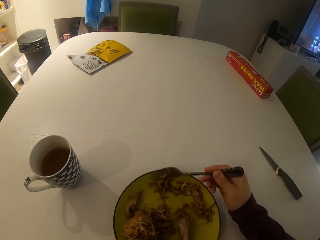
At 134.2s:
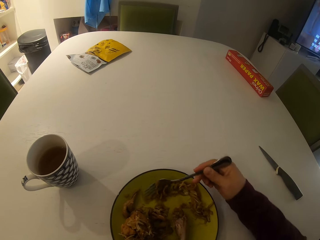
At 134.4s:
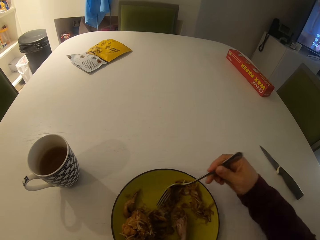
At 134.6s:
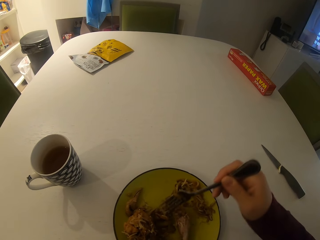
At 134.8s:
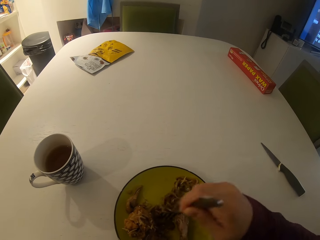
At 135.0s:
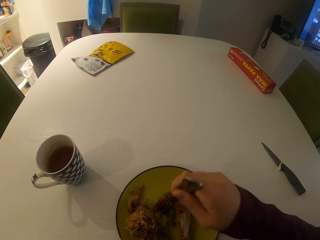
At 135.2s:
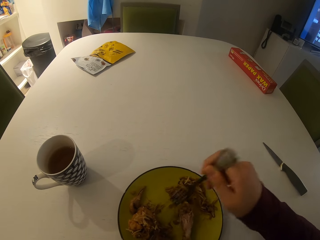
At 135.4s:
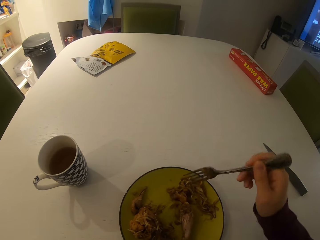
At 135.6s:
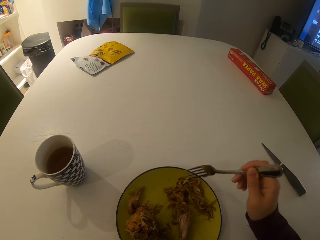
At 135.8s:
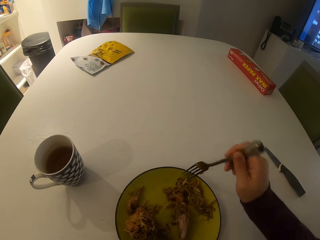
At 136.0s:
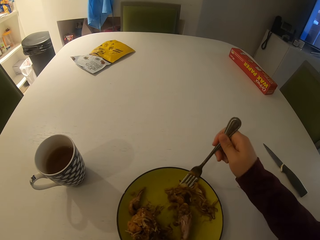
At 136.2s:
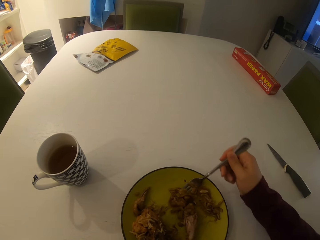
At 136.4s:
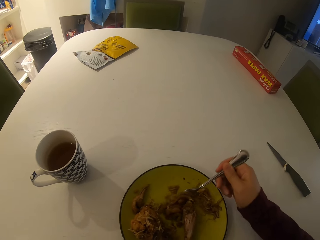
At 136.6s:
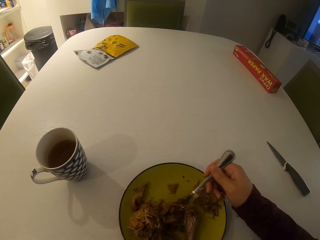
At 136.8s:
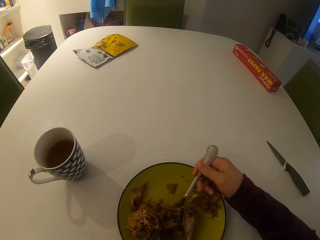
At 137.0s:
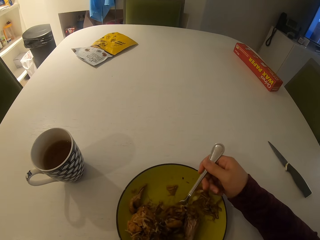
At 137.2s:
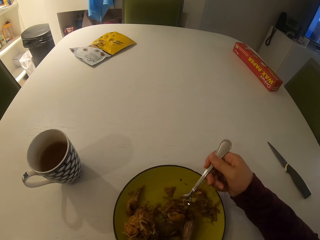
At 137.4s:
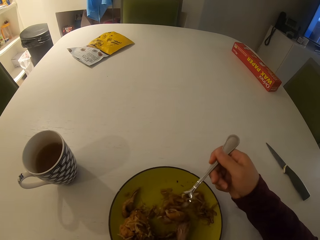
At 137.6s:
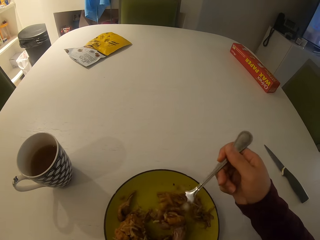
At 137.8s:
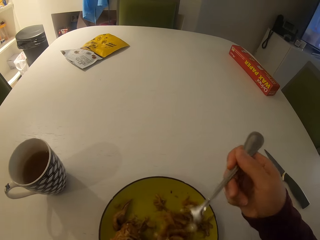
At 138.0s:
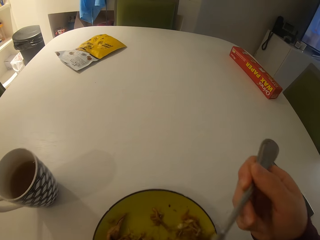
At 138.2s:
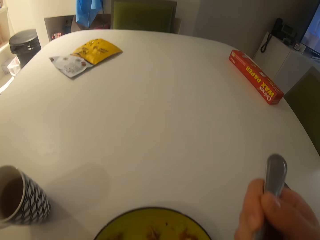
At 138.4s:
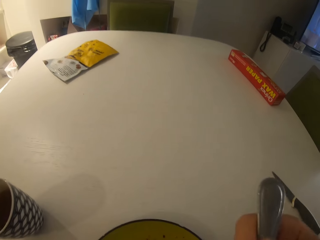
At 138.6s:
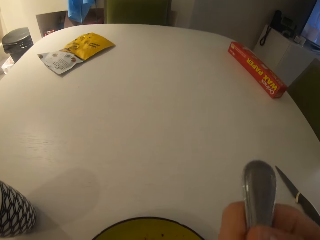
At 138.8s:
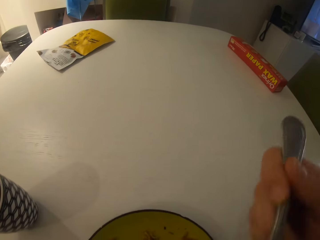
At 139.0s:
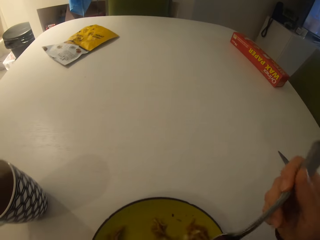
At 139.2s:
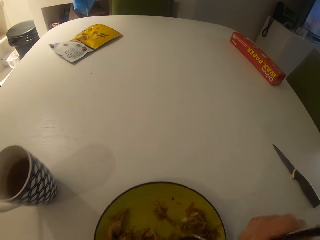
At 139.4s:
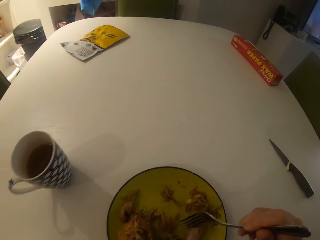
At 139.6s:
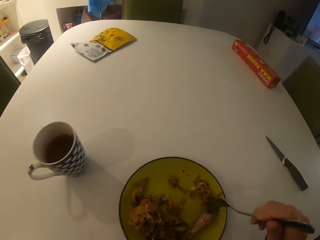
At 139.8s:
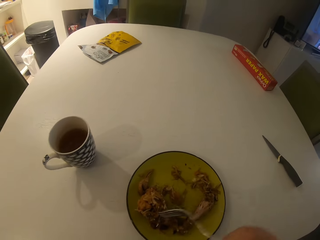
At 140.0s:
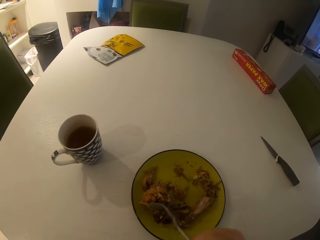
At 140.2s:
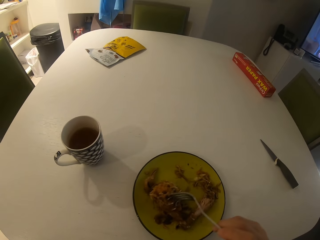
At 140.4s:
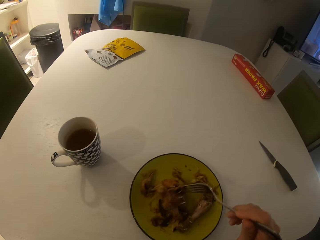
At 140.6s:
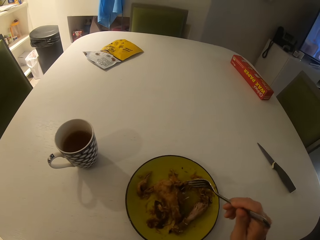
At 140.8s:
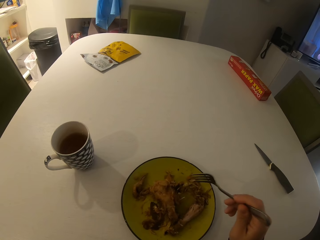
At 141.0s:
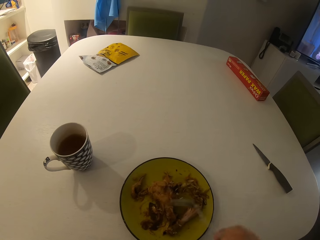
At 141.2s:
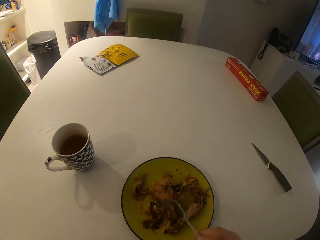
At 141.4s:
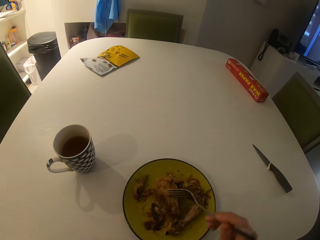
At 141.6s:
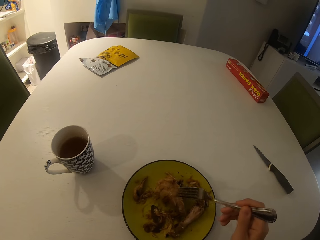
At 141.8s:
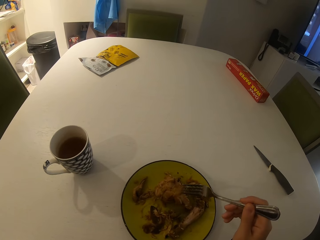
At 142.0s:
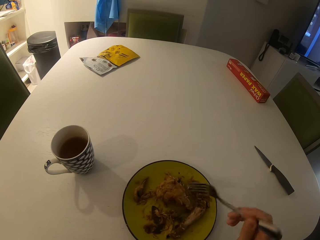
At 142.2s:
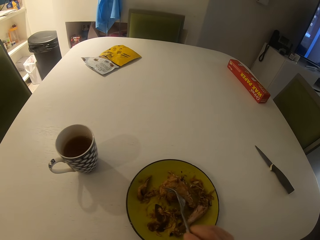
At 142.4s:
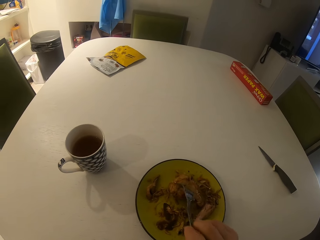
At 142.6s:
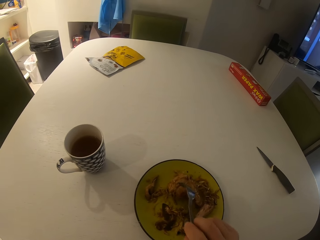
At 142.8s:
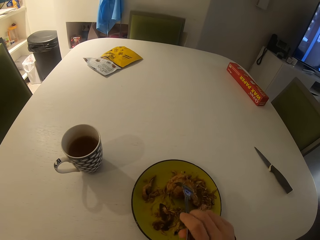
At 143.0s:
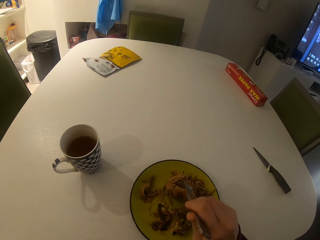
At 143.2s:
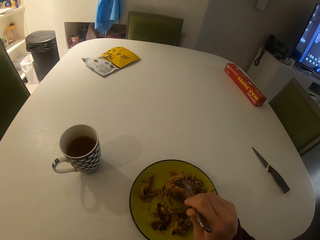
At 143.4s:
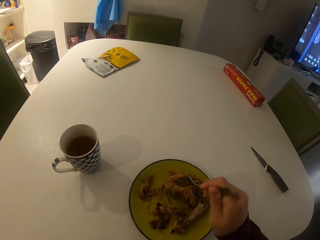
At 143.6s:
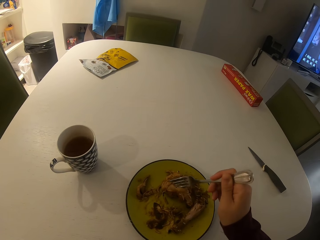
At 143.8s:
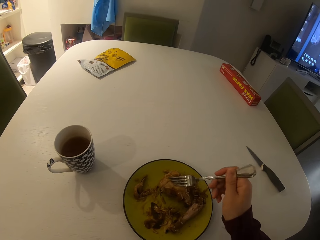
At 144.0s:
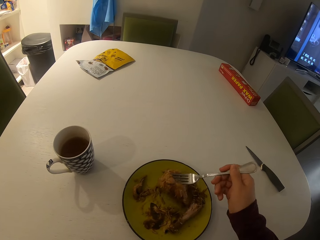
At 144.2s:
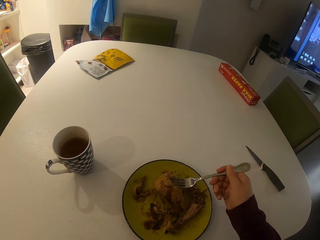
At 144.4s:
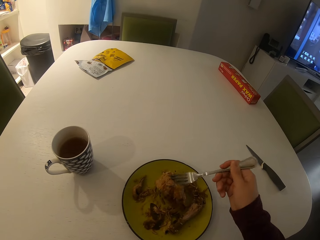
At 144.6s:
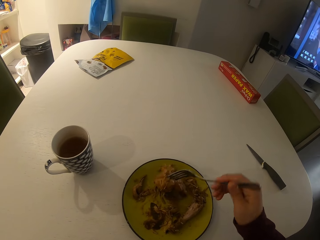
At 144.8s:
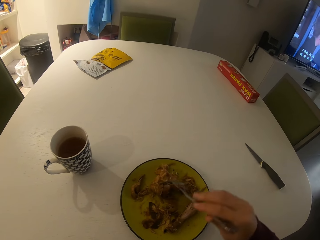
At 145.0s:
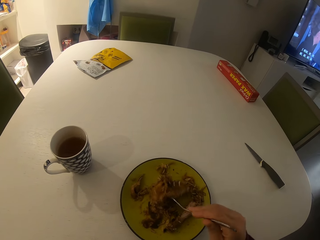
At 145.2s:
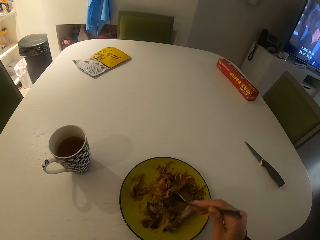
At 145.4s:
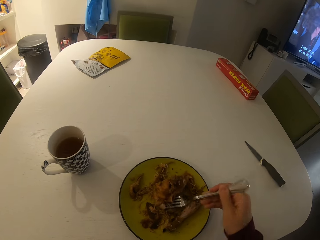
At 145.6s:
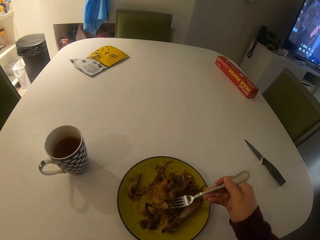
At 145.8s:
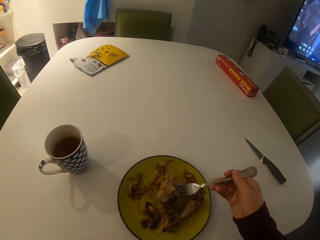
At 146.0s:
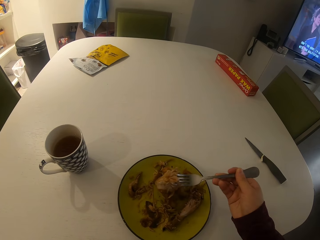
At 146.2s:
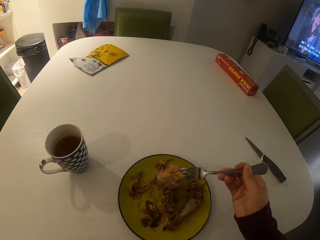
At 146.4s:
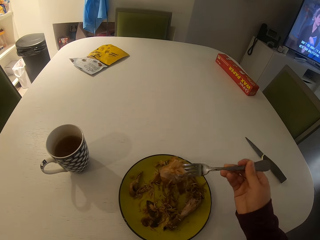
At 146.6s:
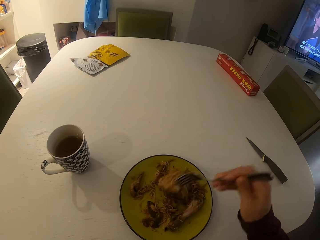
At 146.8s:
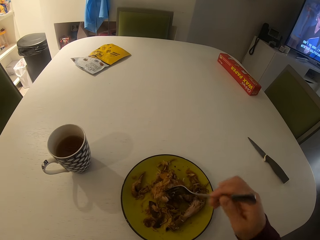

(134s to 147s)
The camera wearer gathers food. They scoop the food, eat the food and gather the food. They move the meat on the plate with the fork. They take the meat on the plate with the fork.

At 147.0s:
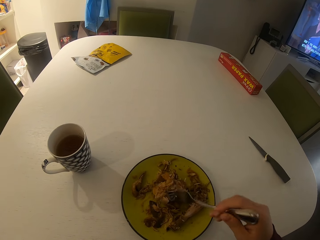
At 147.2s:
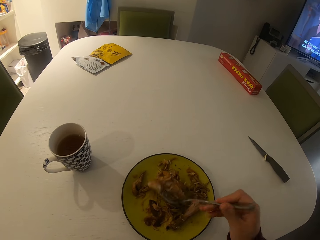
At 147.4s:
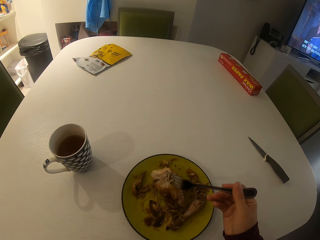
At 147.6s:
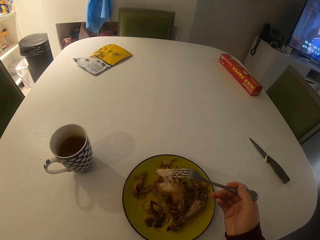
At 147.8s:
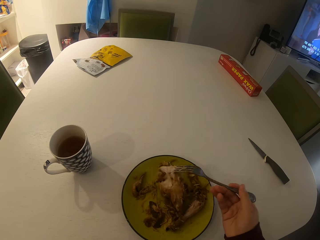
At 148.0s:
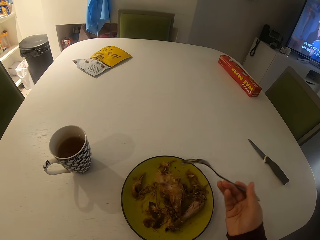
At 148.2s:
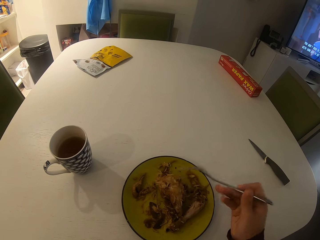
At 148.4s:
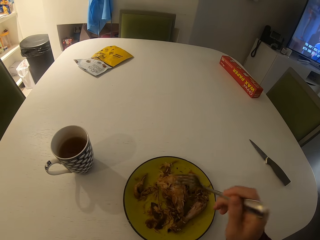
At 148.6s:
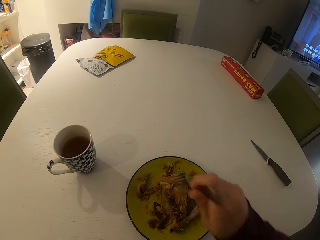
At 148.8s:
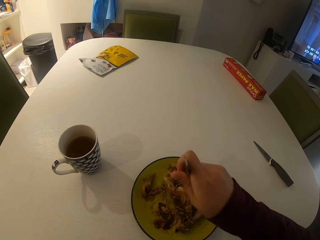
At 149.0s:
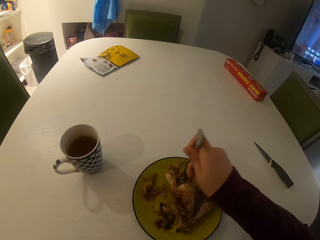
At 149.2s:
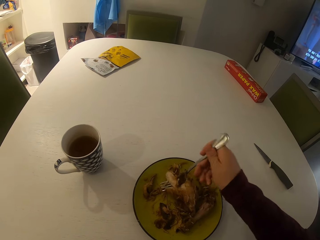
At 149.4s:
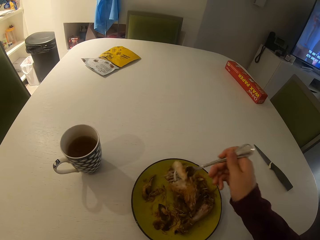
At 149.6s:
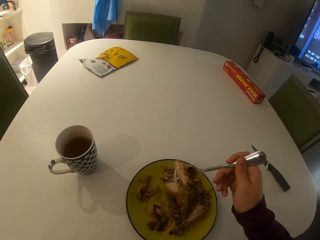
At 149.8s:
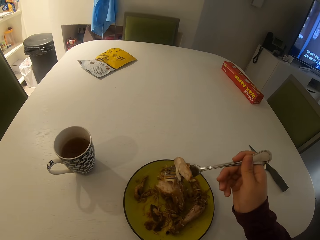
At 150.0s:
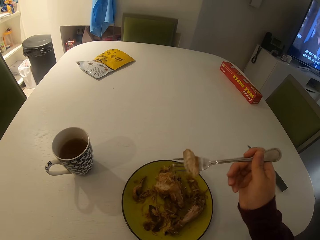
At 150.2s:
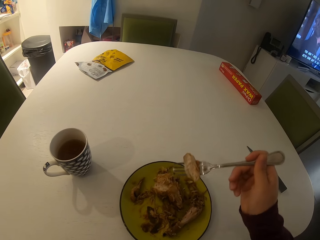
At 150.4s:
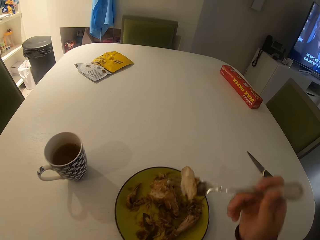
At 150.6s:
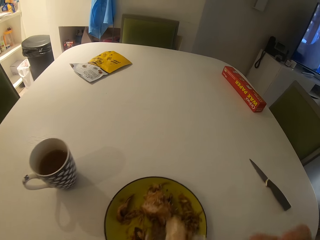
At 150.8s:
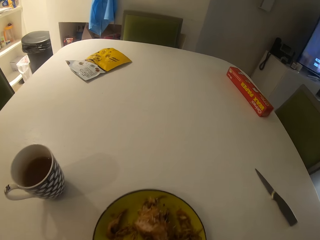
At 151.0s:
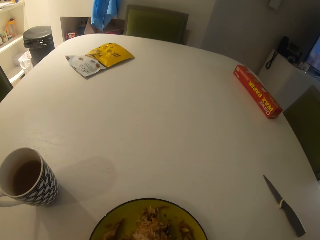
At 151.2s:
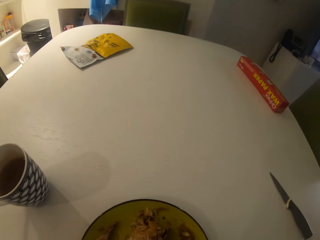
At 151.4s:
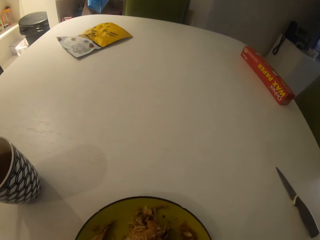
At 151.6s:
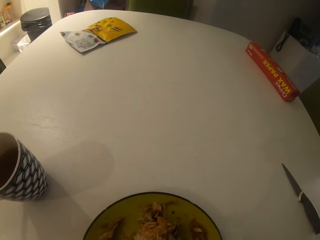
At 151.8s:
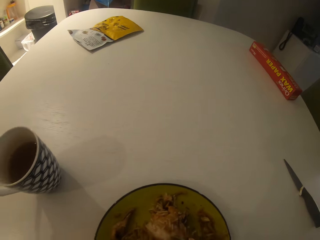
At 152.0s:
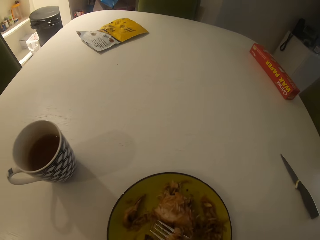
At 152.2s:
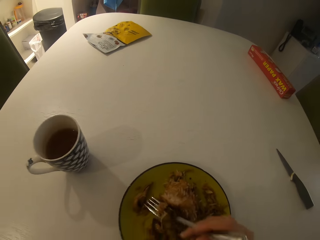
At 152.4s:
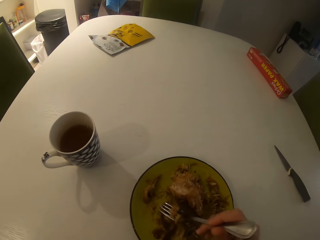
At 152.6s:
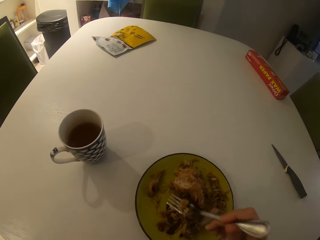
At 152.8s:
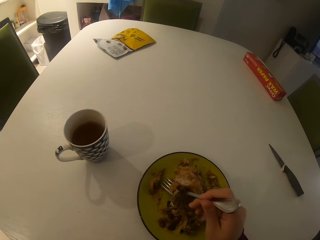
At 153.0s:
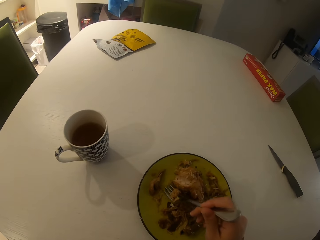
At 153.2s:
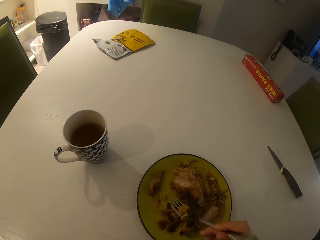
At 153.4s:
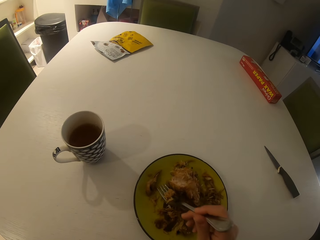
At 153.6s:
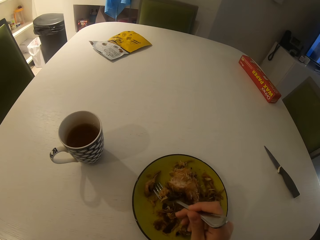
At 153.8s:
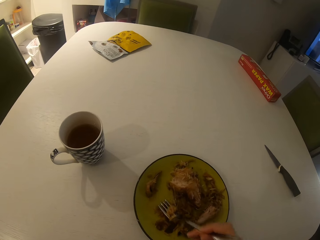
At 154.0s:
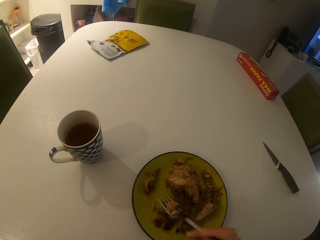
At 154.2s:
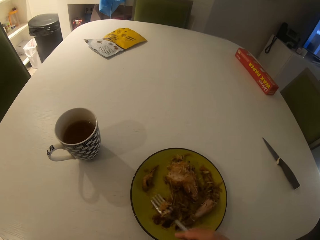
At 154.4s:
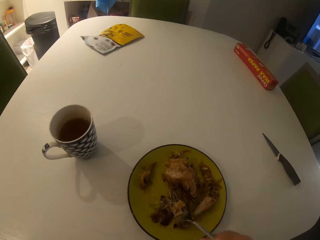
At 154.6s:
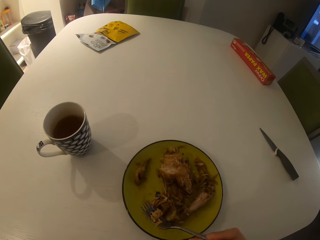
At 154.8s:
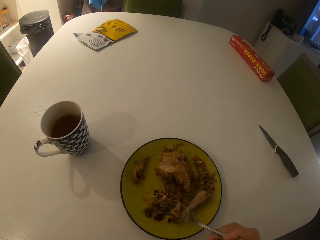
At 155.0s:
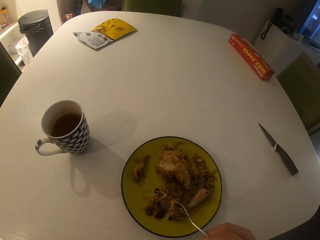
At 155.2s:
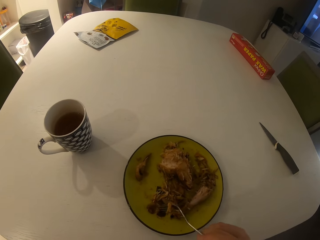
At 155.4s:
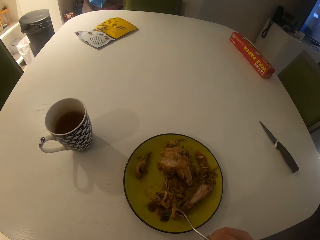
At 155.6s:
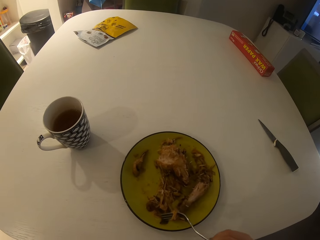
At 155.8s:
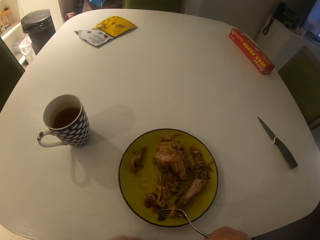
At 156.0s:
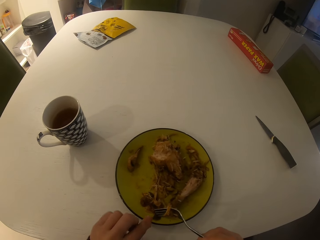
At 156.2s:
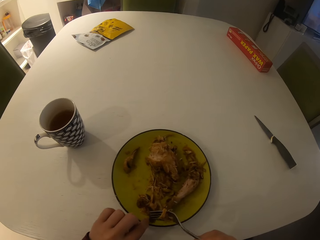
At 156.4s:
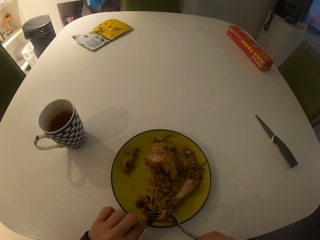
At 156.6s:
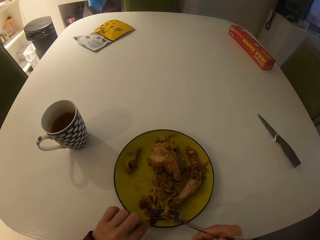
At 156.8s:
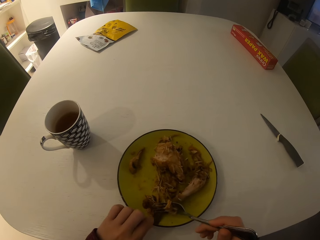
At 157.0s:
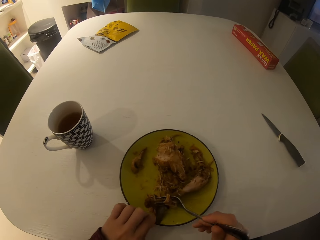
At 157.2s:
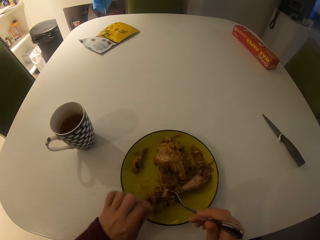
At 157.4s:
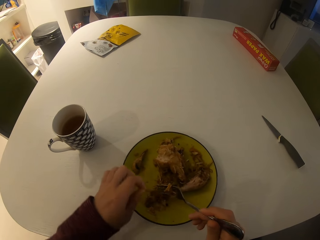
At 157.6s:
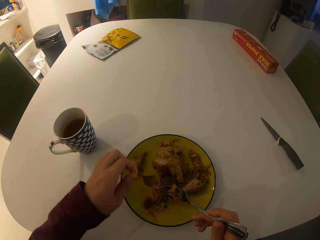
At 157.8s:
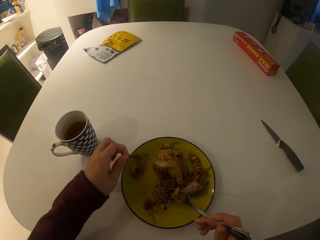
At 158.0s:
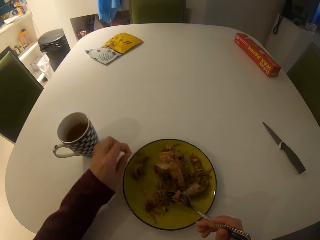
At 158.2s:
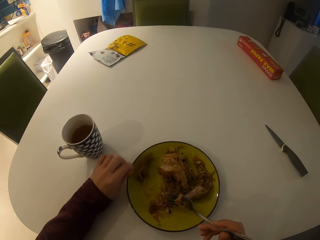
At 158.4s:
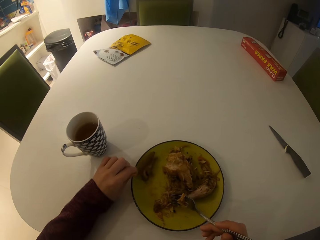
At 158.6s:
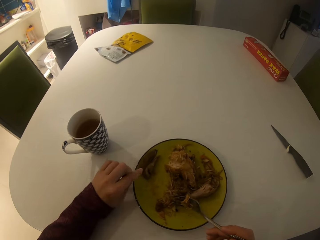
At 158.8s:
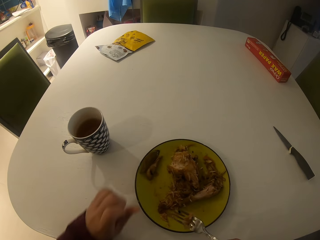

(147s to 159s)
The camera wearer eats the food. He gathers the food. He moves a leaf in the food with his left hand.
